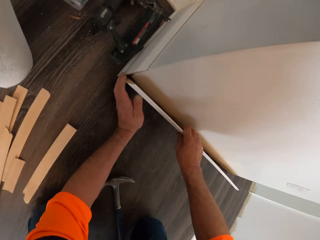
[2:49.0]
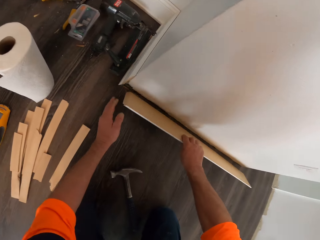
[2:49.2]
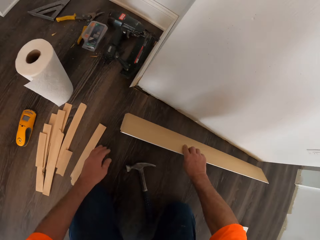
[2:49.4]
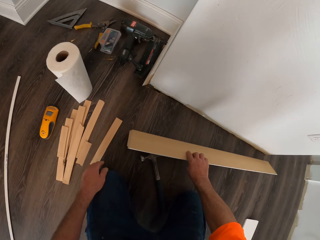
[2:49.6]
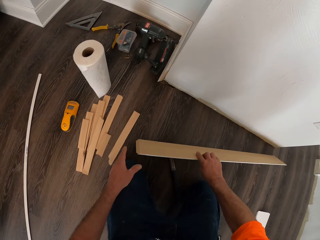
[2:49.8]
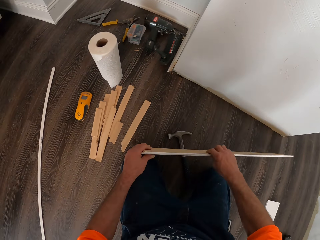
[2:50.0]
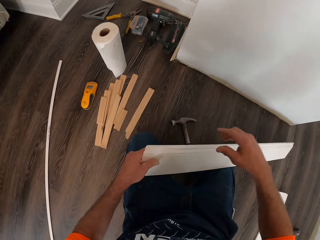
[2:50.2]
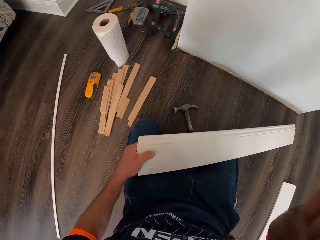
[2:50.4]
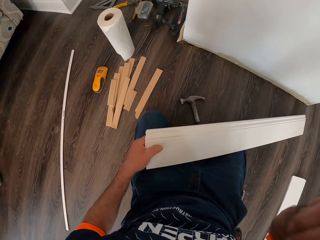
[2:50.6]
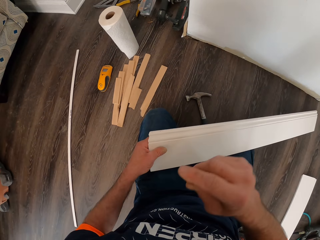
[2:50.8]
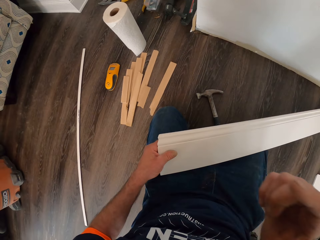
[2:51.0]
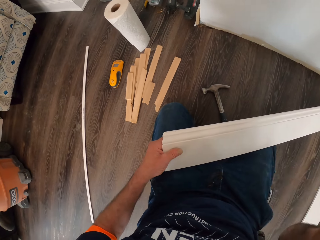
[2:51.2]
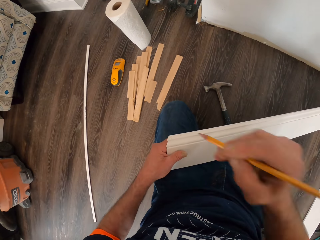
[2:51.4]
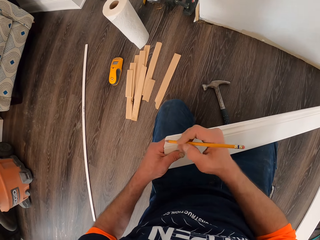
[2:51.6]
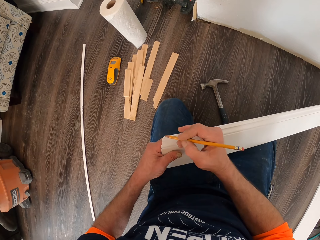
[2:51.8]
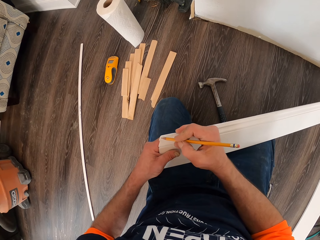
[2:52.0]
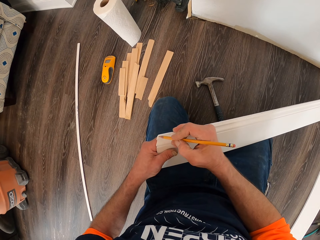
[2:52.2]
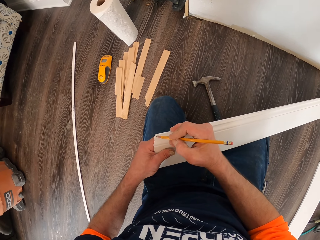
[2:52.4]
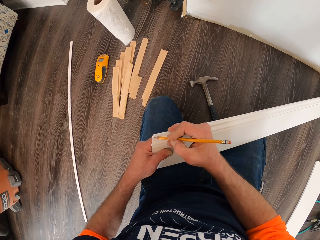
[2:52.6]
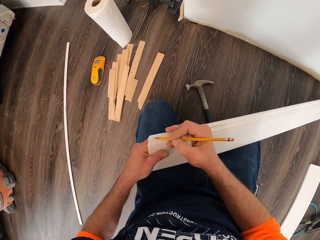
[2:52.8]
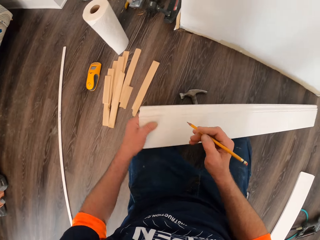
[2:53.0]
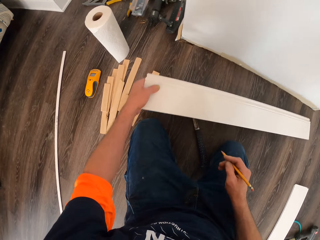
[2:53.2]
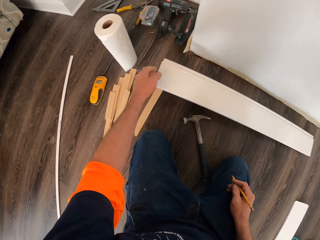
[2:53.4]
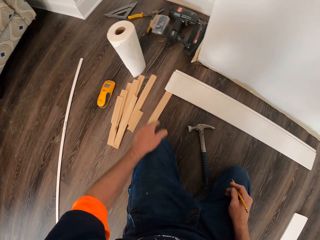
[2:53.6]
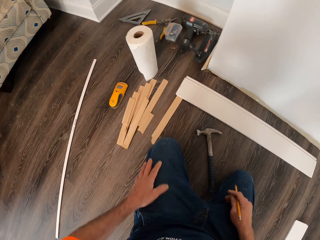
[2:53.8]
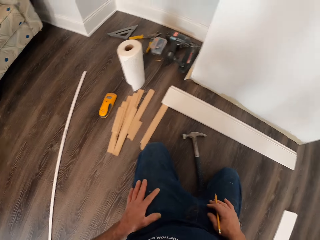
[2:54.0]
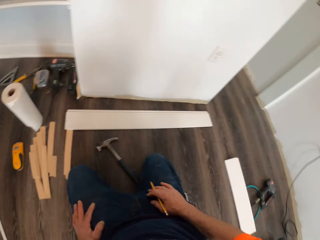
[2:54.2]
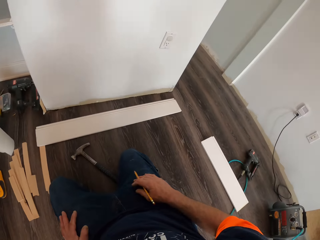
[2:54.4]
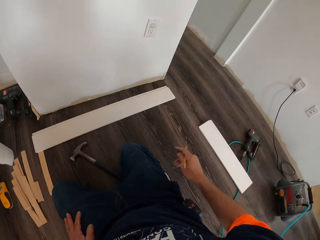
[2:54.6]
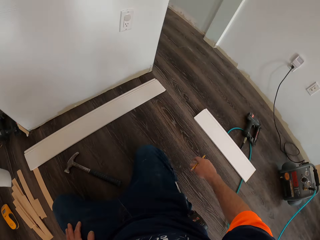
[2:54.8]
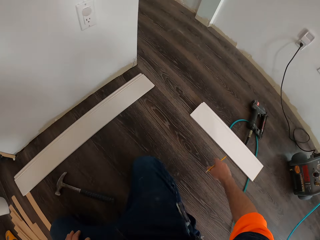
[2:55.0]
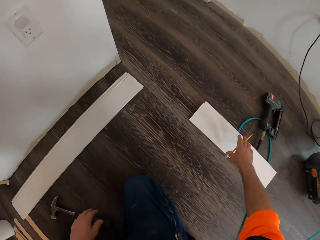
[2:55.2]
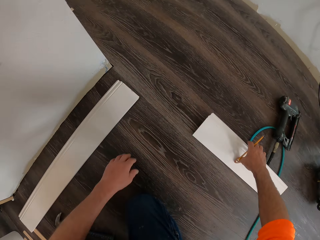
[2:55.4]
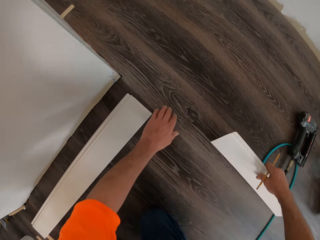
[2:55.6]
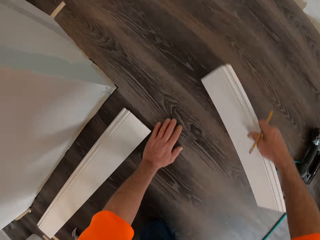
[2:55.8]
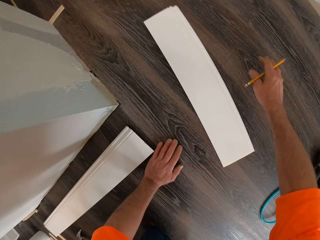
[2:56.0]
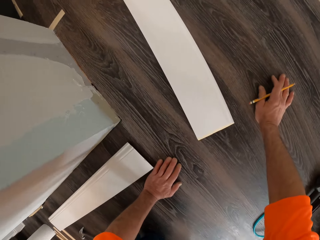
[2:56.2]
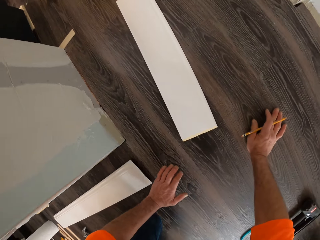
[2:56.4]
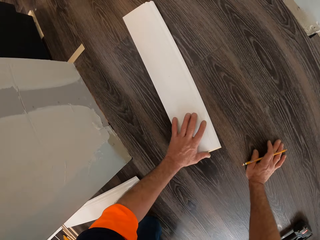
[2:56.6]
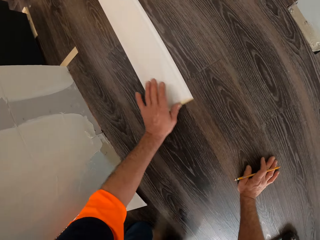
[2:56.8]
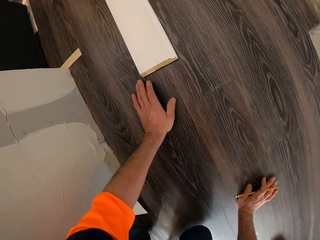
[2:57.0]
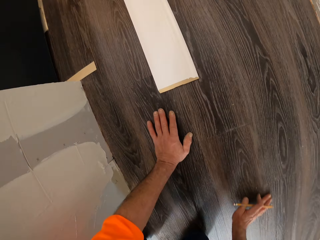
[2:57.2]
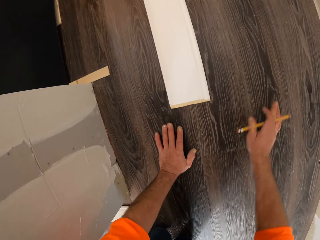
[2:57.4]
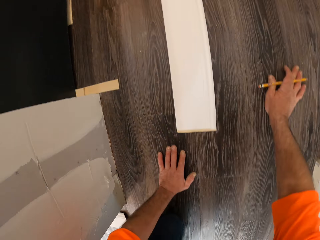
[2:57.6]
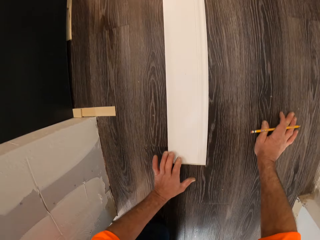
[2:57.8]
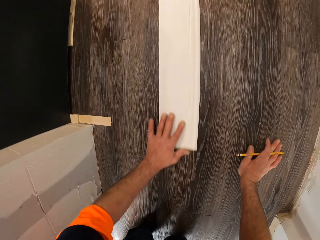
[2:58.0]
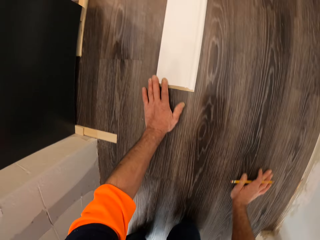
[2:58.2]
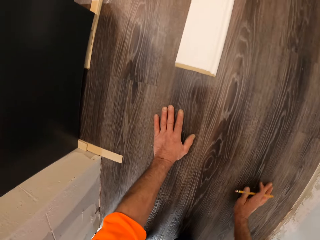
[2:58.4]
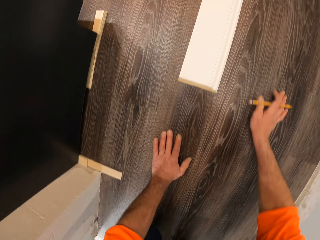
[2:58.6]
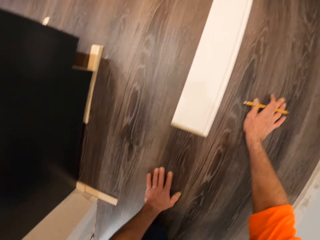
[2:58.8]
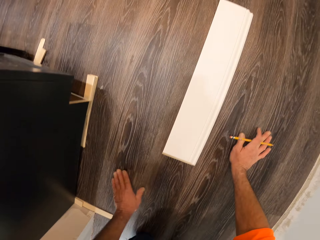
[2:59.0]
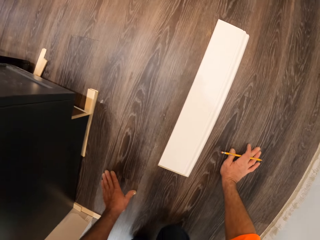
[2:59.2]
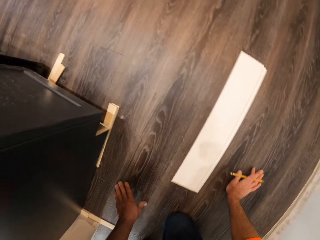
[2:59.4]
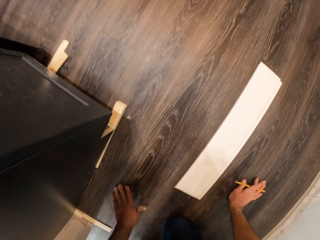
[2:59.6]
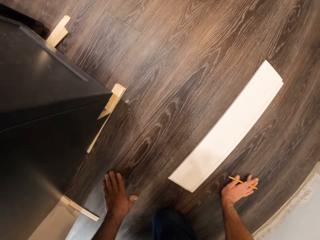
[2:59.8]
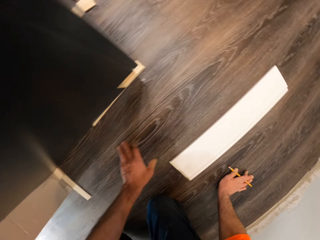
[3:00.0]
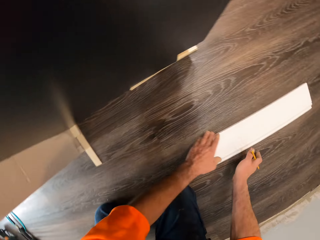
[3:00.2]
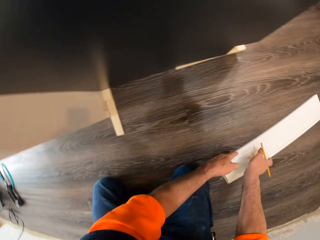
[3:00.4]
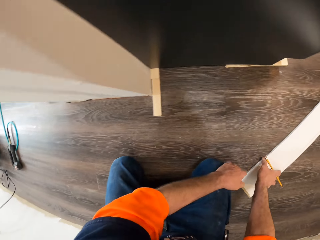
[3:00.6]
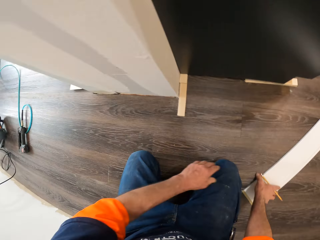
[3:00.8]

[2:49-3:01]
The camera wearer holds the baseboard or plastic. He holds the baseboard with the other hand and lifts his hand. He takes the pencil from his ear. He holds the pencil. He marks a point on the baseboard with the pencil. He throws the baseboard on the floor. He puts his hands on his lap. He moves another plastic on the floor. He picks up the baseboard. He throws the baseboard on the floor. He crawls on the floor. He pushes the baseboard on the floor. He crawls on the floor. He pushes the baseboard on the floor. He crawls on the floor.

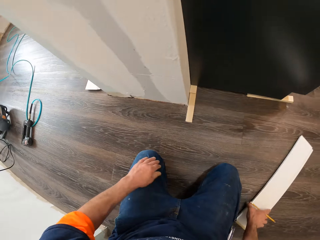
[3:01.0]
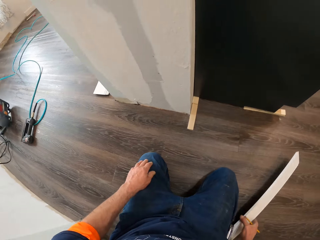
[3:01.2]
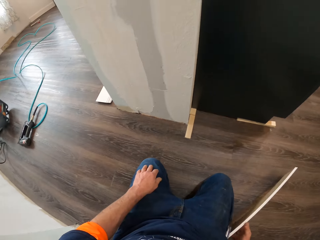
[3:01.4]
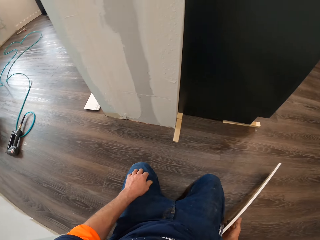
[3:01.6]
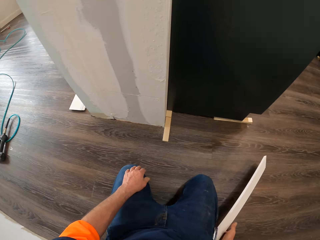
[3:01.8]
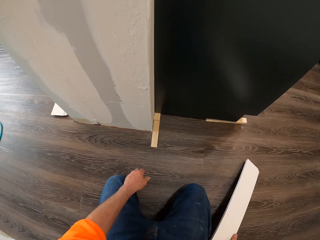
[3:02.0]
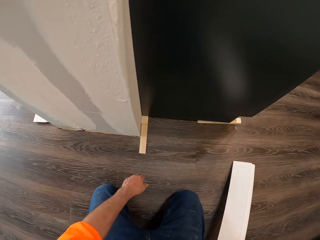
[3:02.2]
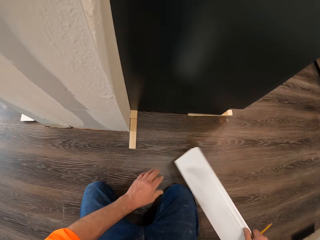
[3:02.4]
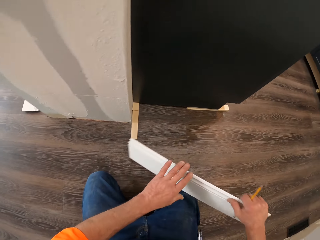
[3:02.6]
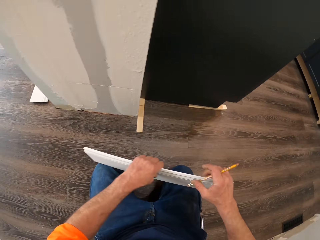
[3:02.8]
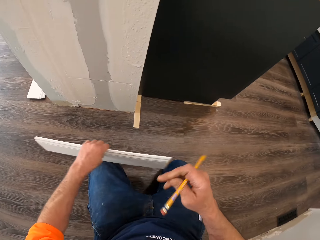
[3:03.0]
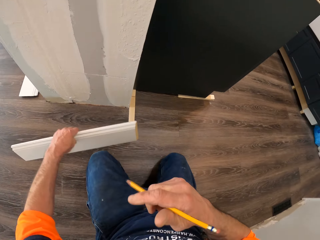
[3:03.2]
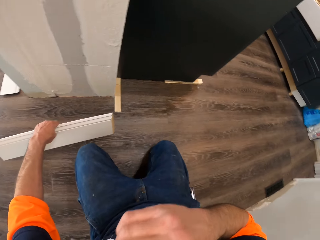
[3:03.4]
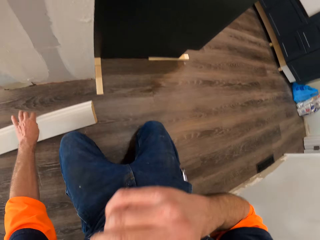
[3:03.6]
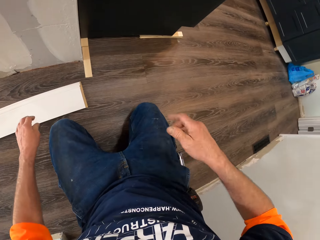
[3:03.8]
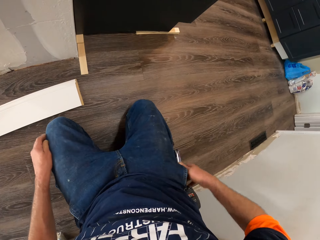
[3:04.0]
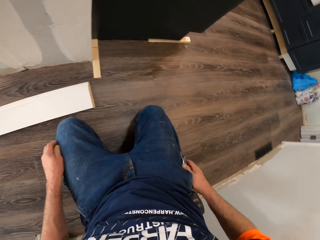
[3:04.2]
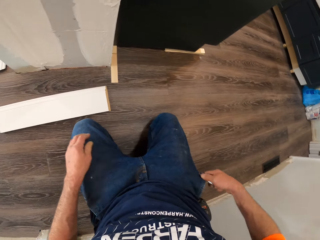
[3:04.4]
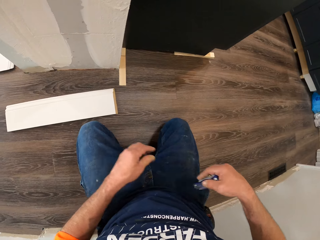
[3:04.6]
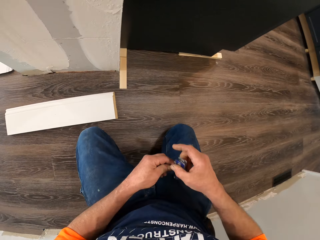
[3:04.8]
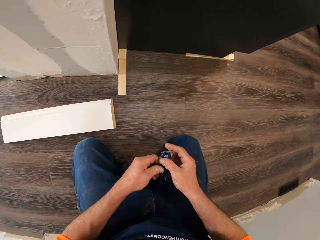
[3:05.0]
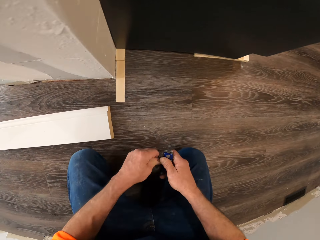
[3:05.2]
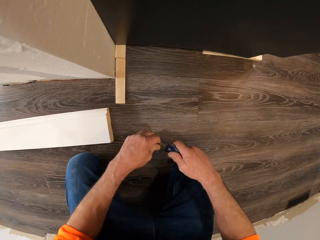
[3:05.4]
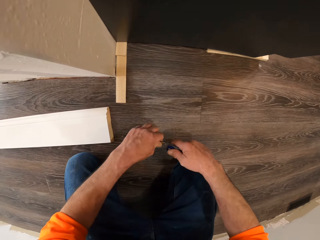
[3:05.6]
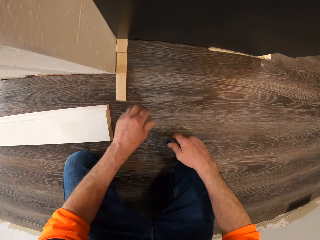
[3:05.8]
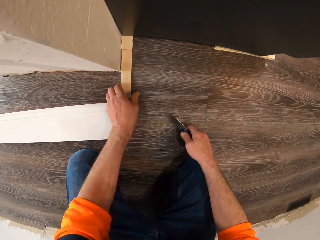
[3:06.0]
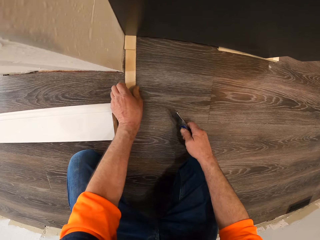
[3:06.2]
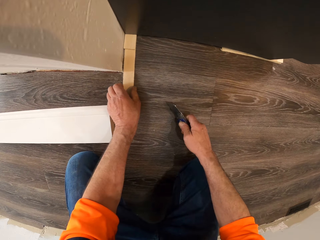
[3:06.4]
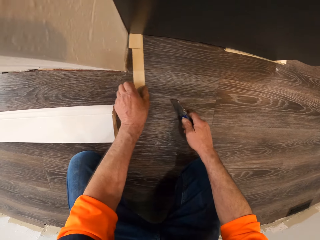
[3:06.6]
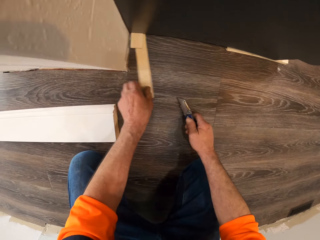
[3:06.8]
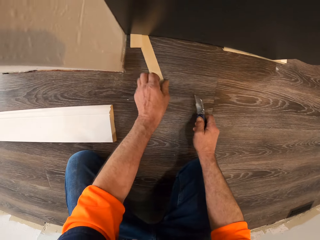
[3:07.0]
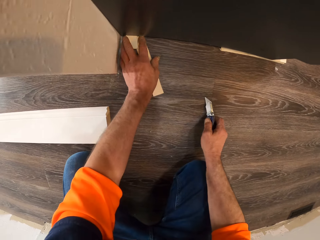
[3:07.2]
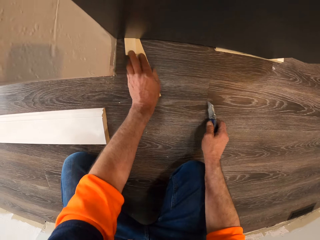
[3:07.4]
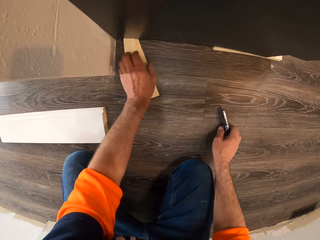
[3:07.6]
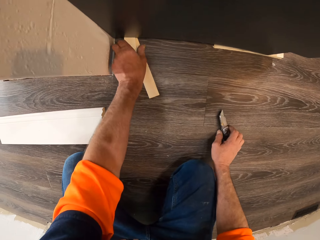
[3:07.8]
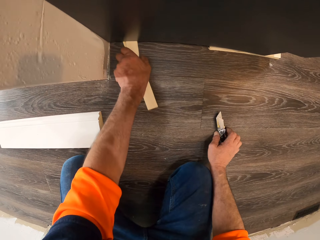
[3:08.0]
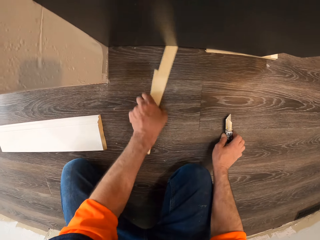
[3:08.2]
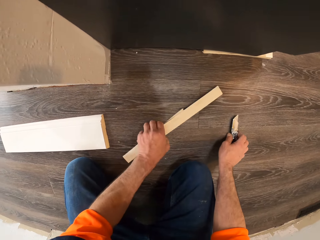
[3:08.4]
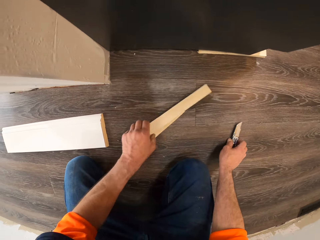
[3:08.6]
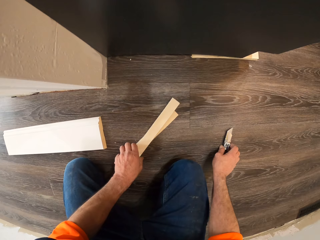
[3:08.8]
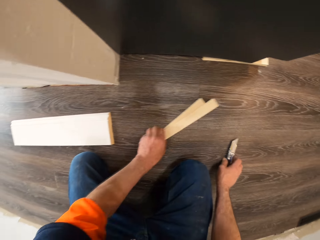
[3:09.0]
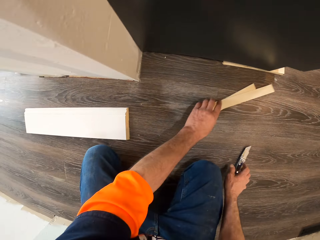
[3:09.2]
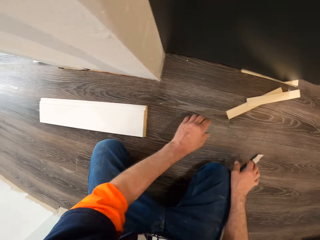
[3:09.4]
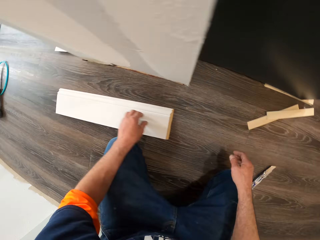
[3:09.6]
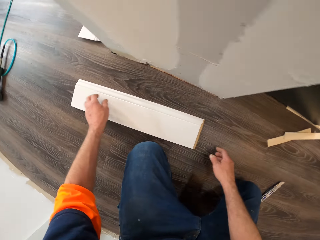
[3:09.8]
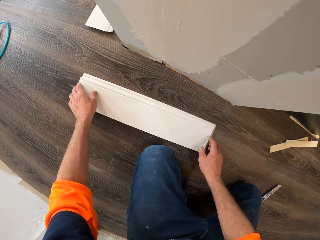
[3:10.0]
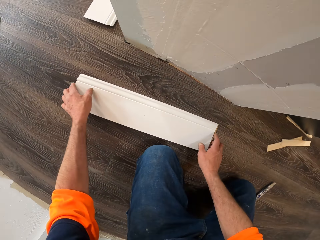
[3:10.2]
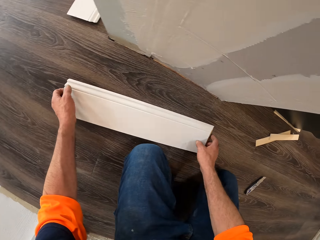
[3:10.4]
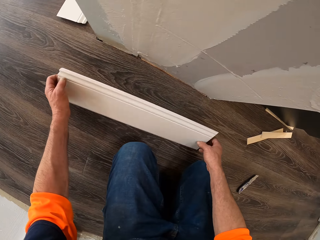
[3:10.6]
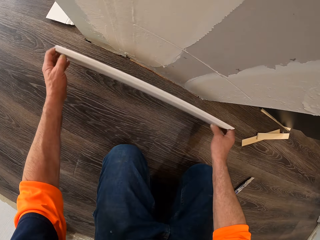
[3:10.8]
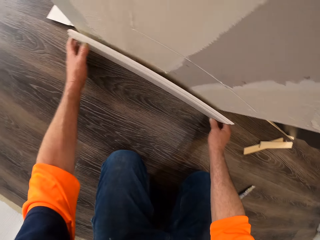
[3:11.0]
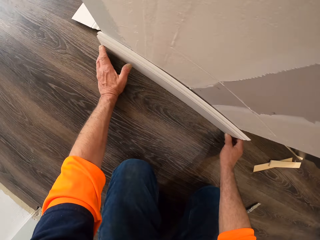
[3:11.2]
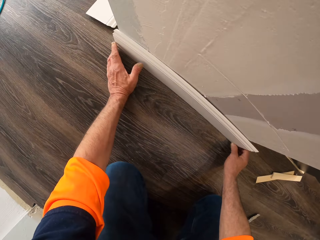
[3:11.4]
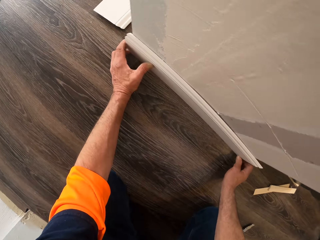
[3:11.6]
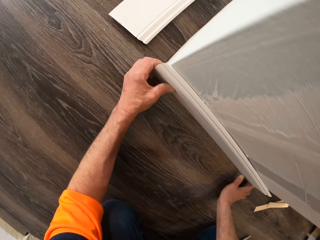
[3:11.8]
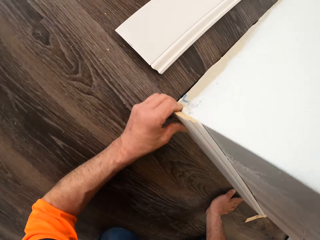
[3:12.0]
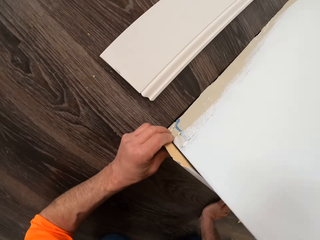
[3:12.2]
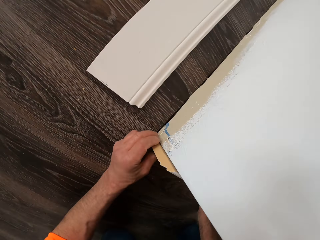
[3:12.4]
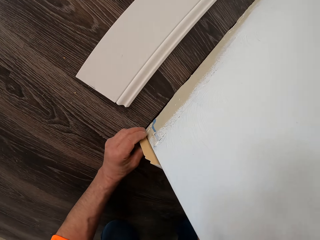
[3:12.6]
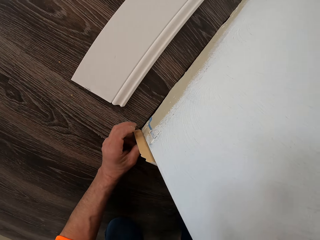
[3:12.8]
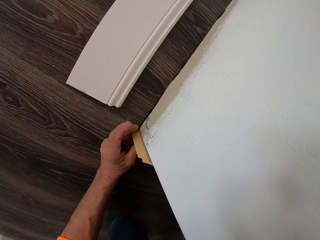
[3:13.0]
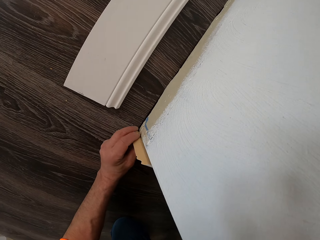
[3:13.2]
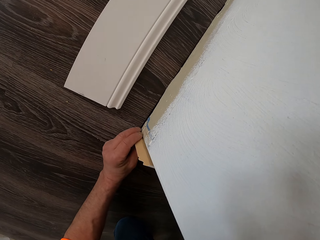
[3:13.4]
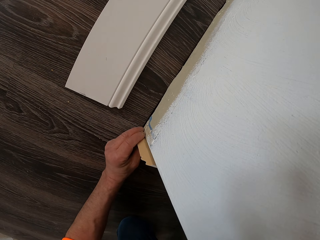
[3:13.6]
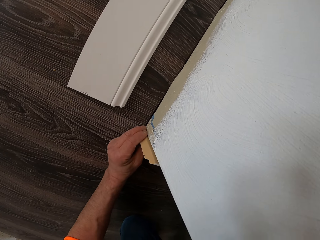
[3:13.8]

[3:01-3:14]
The camera wearer picks up the baseboard. He holds the baseboard. He holds the baseboard with the other hand. He puts the pencil in his mouth. He holds the pencil with his mouth. He picks up a utility knife from his pocket. He opens the utility knife. He holds the piece of wood. He shakes the piece of wood. He removes pieces of wood beneath the cupboard. He puts down the utility knife. He pushes the pieces of wood on the floor. He picks up the baseboard. He puts the baseboard against the wall. He looks on the other side of the baseboard.
